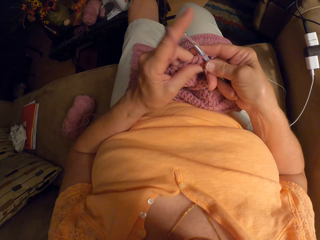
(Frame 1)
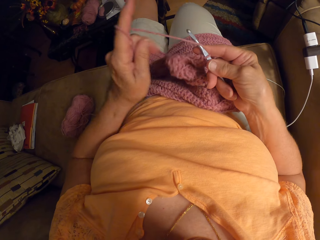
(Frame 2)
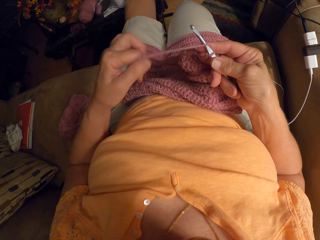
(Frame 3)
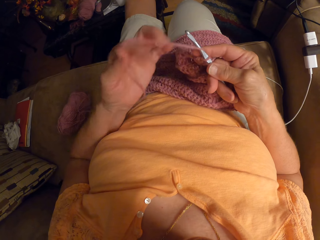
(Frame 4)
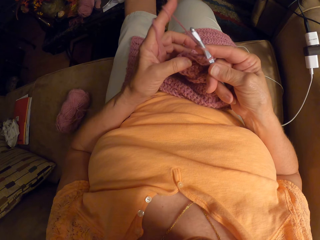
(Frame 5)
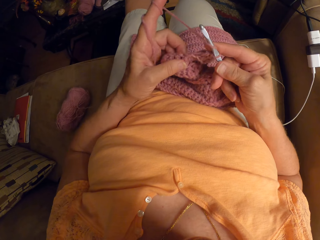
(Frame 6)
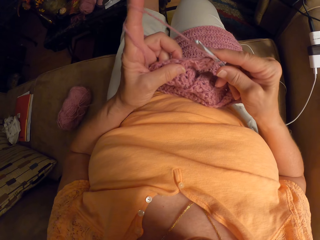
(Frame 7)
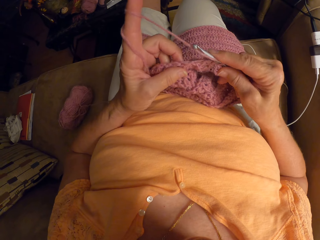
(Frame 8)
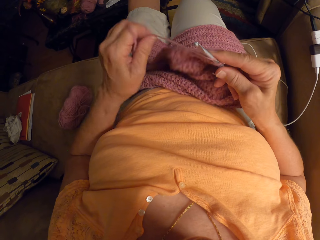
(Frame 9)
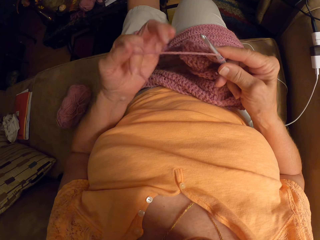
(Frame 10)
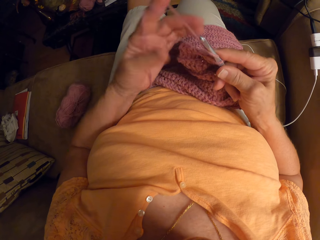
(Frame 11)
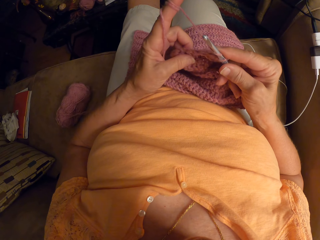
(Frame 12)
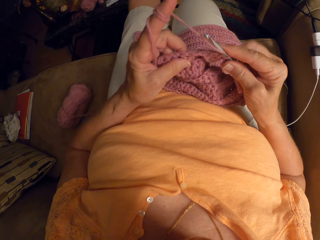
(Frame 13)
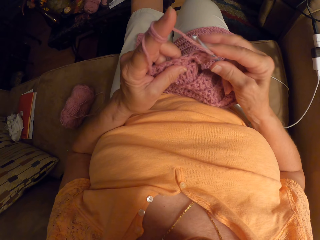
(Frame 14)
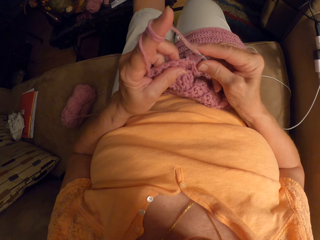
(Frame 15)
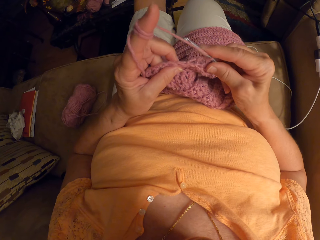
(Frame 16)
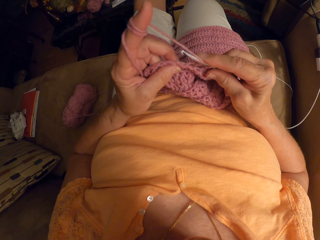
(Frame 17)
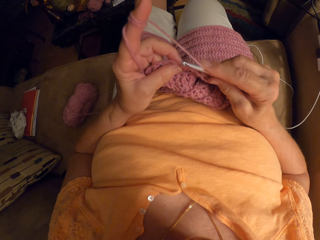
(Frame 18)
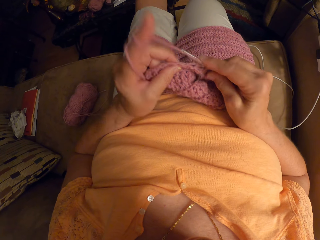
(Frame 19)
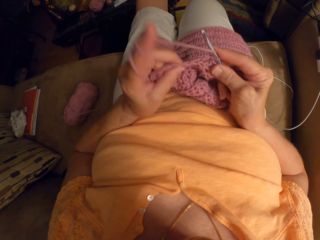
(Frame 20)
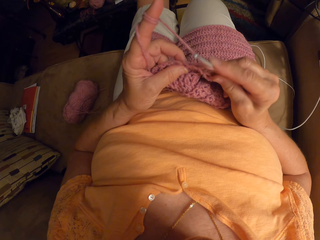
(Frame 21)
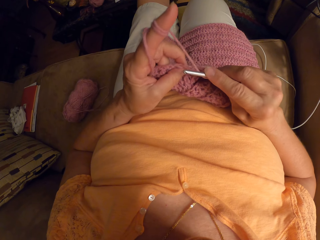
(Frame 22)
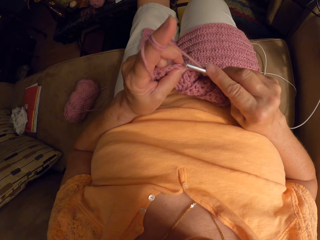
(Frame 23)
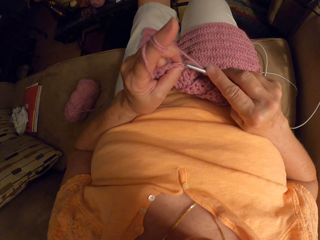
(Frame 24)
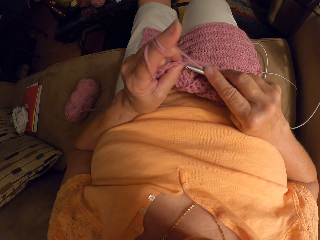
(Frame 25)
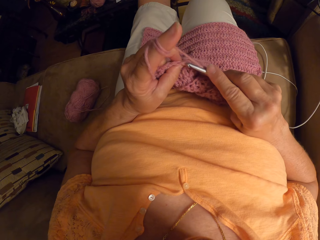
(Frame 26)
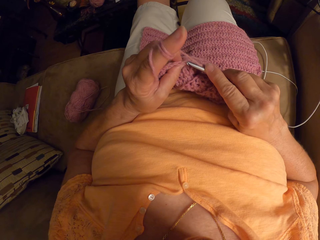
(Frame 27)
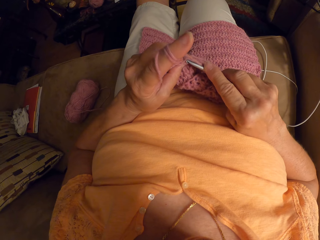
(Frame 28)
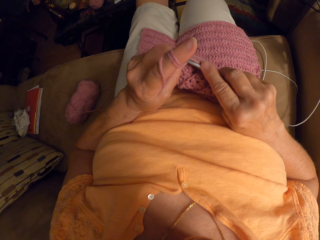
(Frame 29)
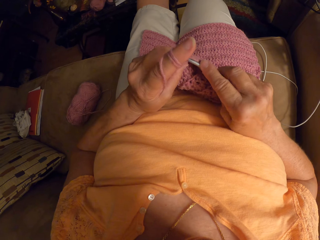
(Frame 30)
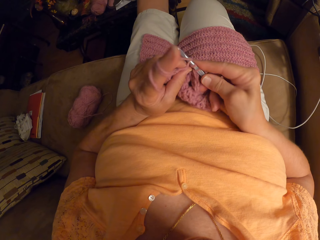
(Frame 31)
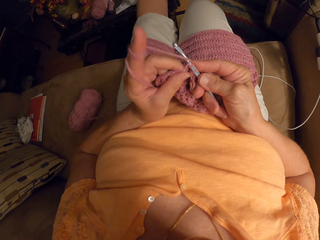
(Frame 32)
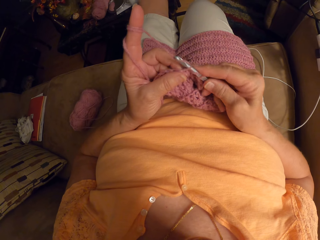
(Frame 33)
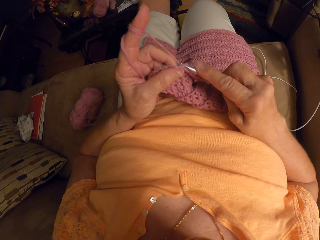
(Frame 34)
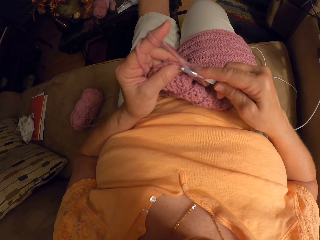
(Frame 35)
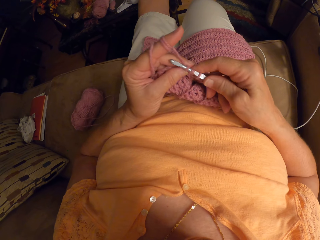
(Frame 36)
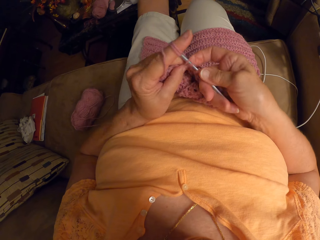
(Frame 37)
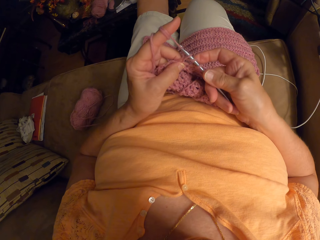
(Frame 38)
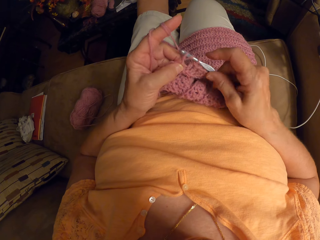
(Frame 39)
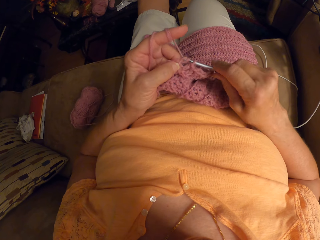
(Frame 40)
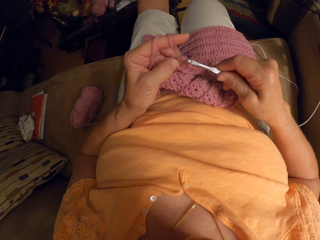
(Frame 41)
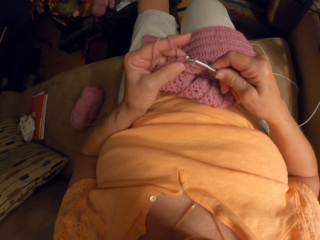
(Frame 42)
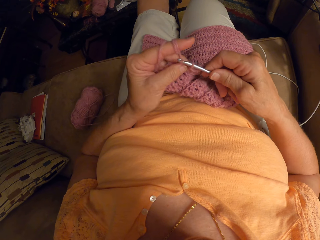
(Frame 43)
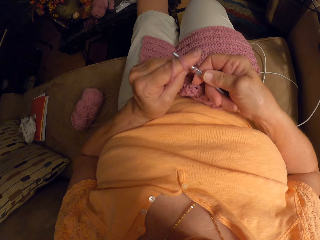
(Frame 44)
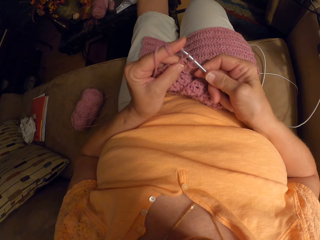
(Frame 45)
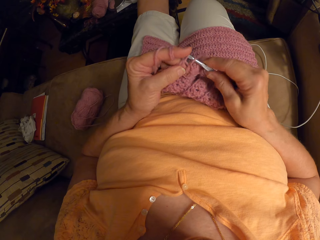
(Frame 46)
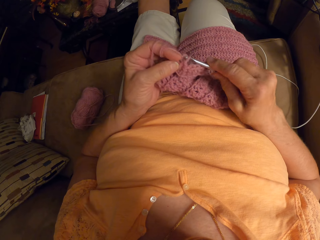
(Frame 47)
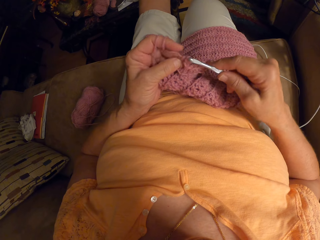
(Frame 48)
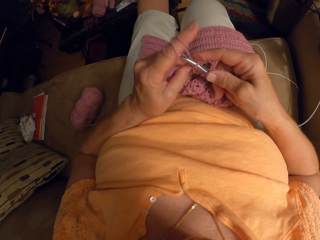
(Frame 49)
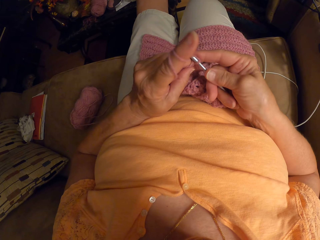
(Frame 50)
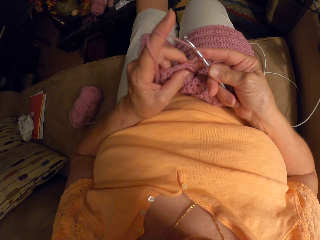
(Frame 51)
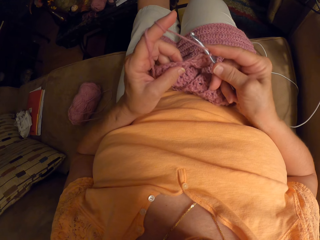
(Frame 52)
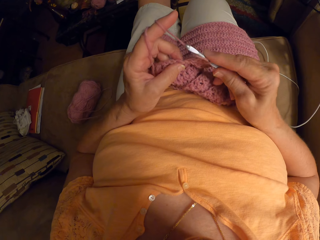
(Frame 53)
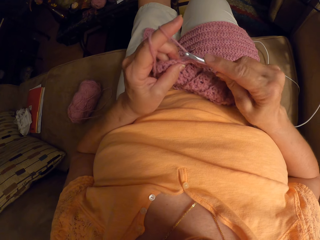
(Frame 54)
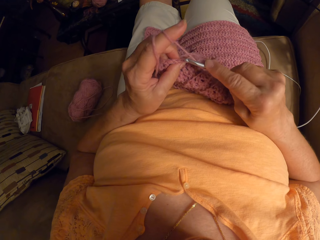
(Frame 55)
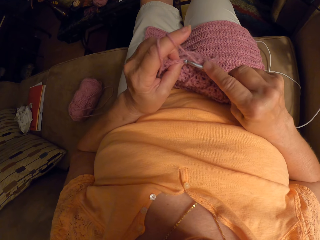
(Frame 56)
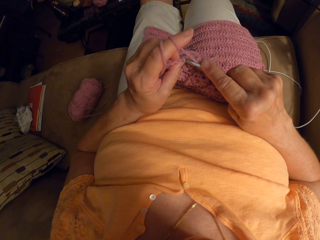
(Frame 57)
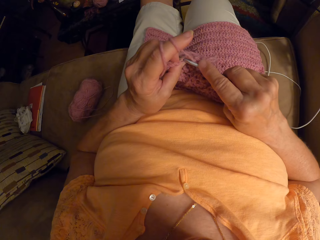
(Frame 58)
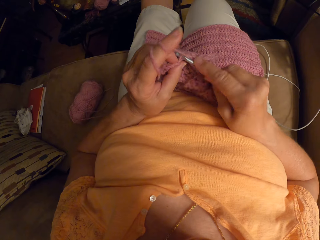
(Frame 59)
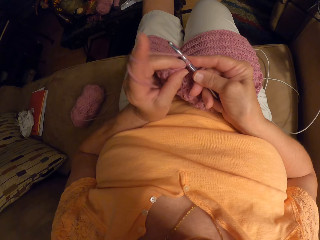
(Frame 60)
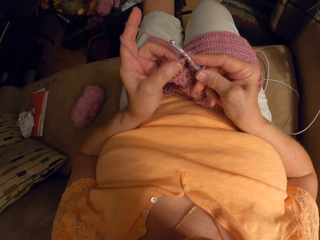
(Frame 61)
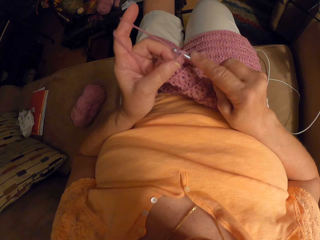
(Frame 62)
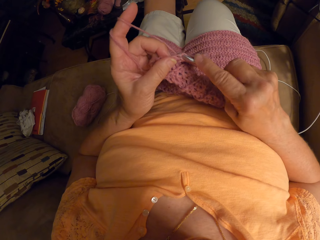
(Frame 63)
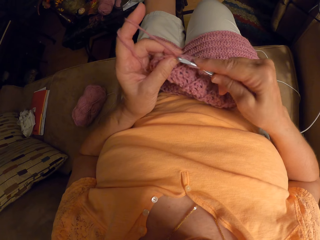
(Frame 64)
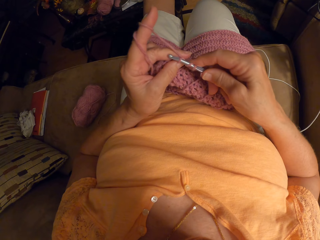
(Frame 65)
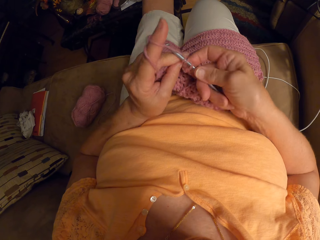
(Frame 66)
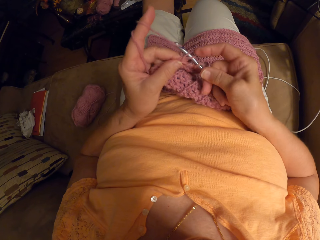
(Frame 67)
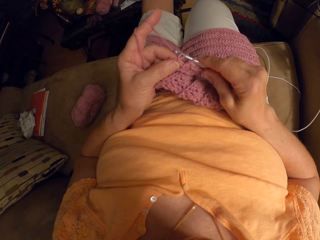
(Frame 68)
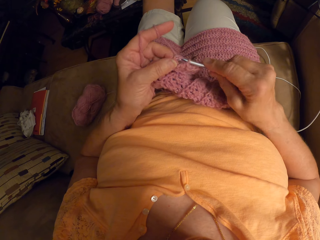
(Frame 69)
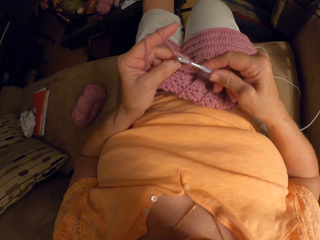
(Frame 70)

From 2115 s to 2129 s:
The camera wearer wraps the wool or yarn around the index finger of her left hand. She stops to knit. She crochets the fabric with her left hand and the crochet hook in her right hand. She releases the yarn from the index finger.

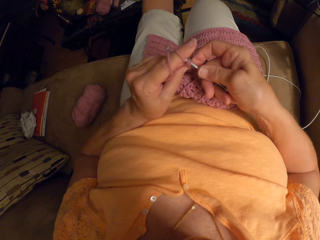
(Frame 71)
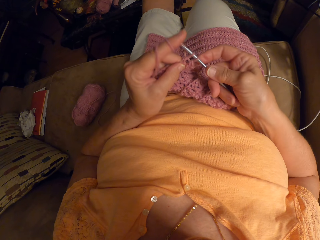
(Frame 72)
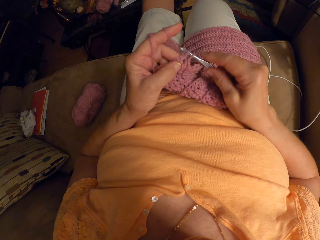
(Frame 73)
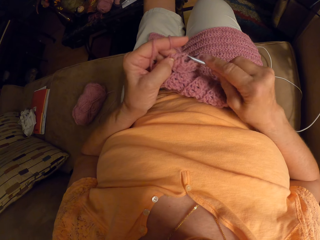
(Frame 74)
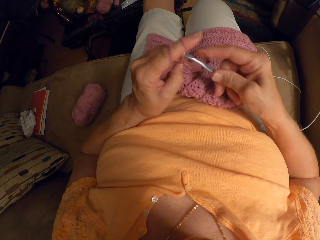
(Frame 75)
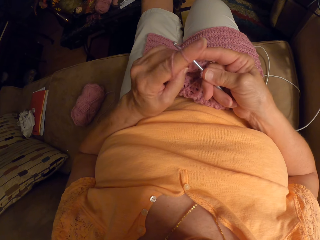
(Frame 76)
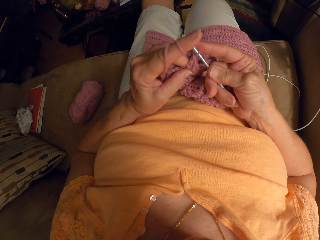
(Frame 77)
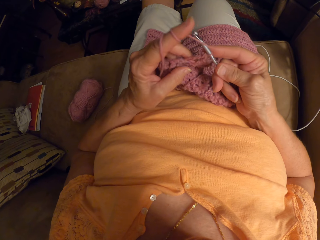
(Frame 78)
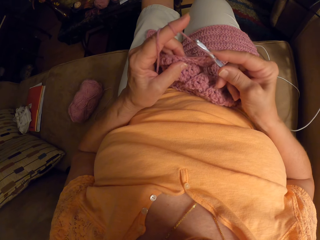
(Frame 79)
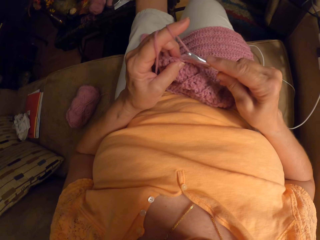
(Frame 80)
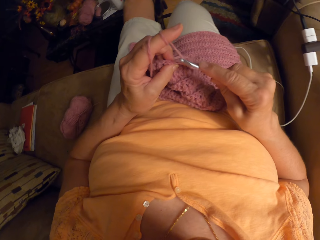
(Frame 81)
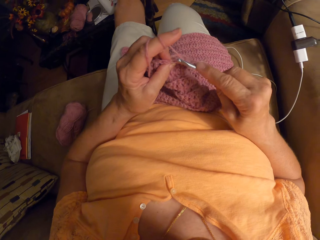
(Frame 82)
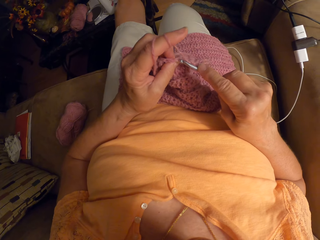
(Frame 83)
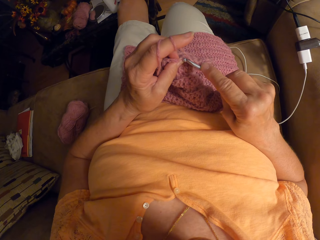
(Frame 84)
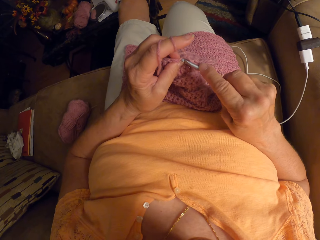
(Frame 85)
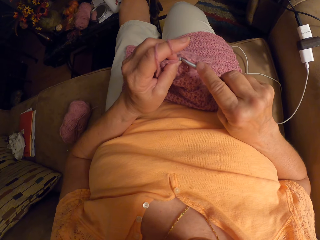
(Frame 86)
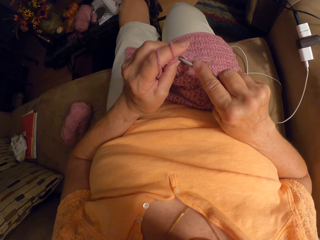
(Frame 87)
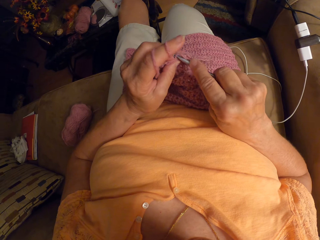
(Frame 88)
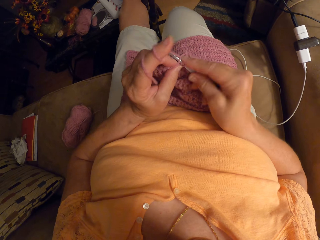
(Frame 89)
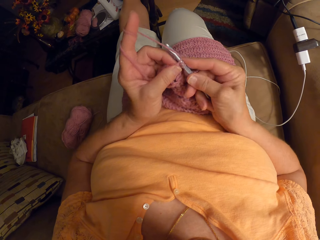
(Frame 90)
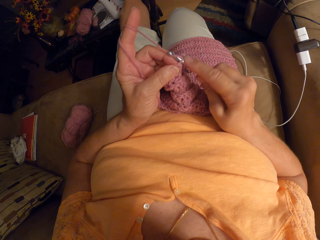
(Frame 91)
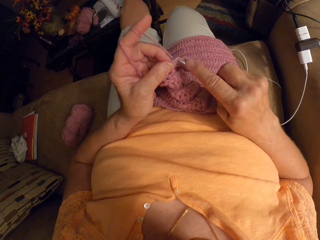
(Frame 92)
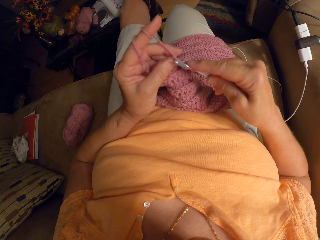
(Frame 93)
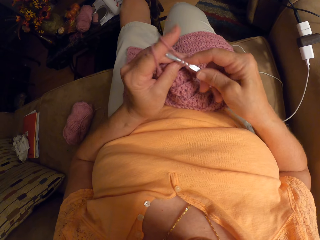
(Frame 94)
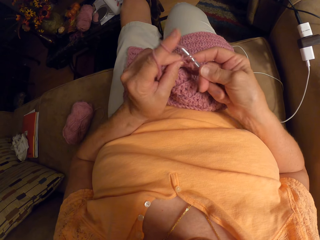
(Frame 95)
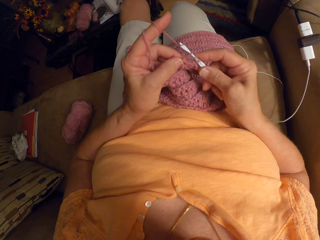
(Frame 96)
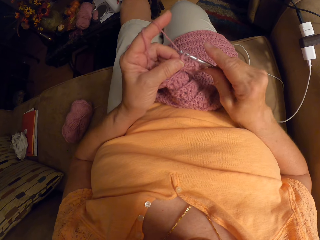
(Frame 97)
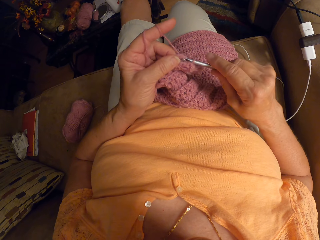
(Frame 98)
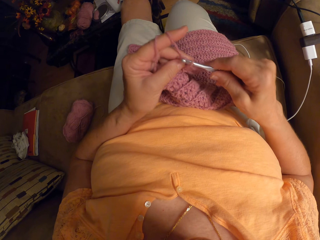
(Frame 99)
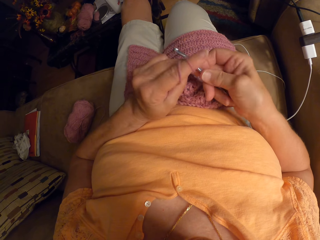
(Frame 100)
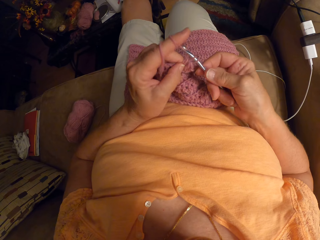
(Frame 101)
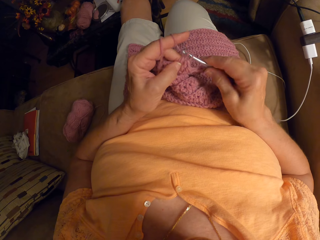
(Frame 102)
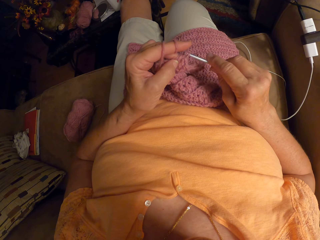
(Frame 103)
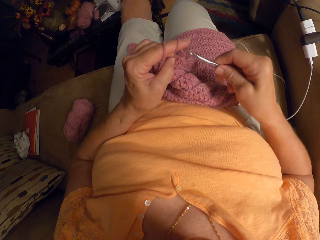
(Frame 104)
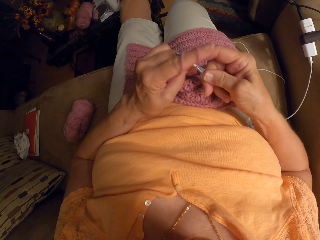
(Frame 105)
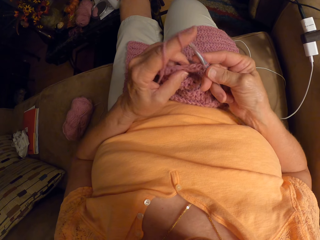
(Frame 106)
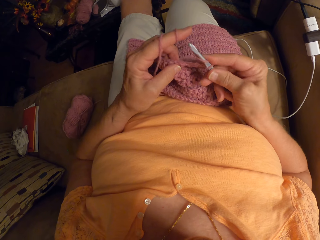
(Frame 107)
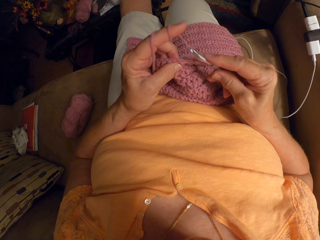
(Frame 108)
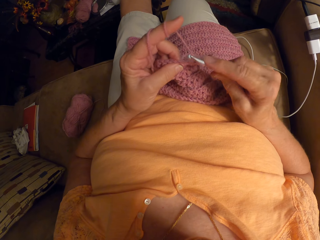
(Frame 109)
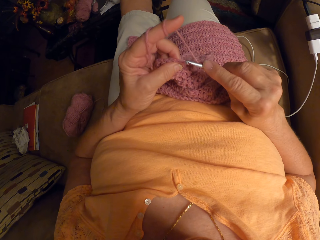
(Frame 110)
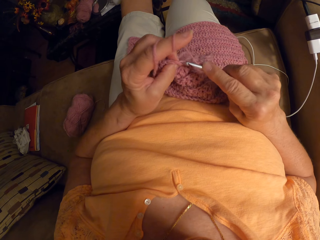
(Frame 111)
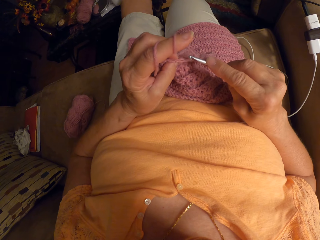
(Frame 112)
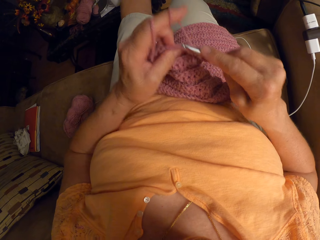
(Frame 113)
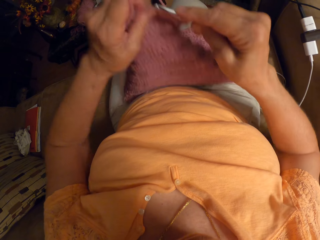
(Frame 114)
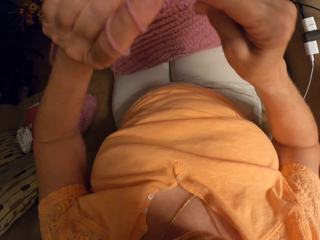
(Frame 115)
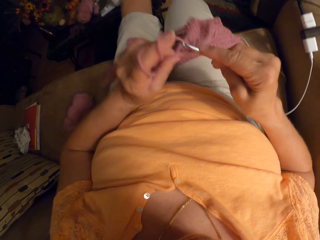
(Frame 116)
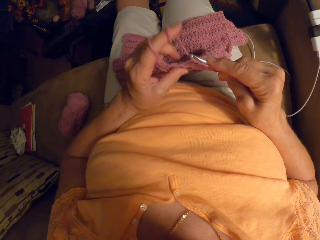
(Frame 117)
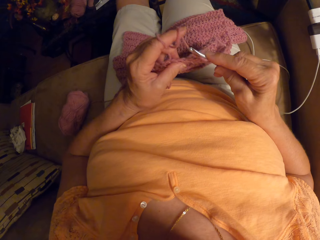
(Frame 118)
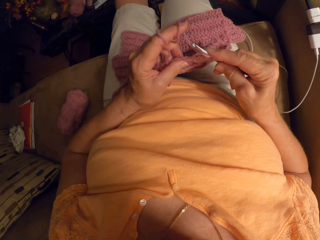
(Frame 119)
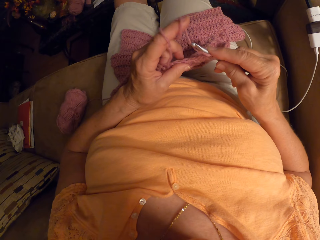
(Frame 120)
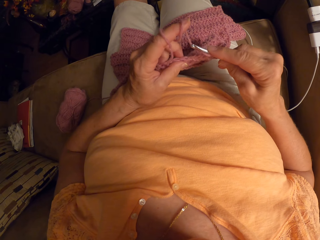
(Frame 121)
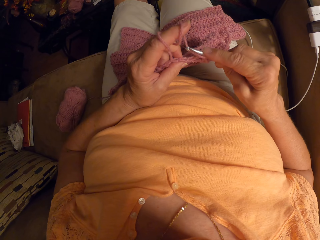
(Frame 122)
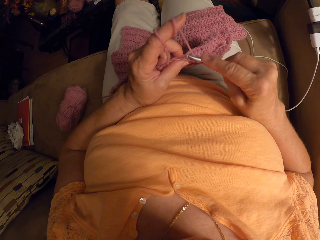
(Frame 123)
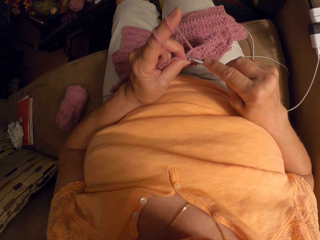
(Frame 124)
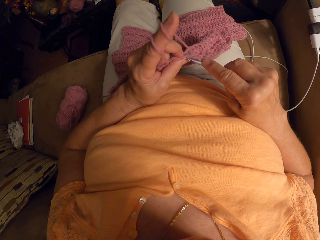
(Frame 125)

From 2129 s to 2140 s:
The camera wearer adjusts the crochet cloth. They knit the fabric and stop to knit.
